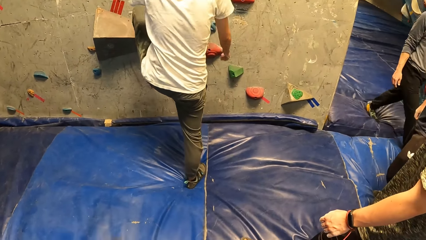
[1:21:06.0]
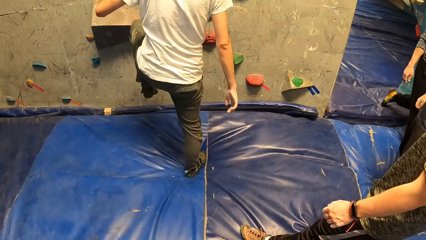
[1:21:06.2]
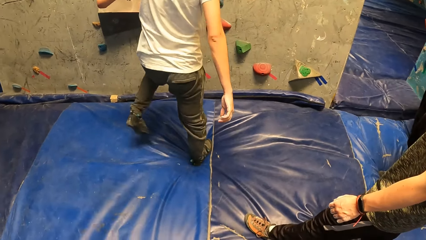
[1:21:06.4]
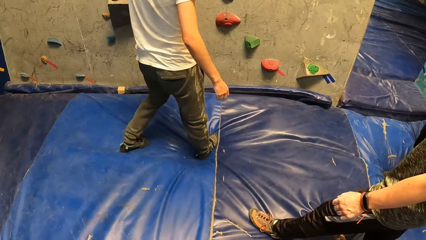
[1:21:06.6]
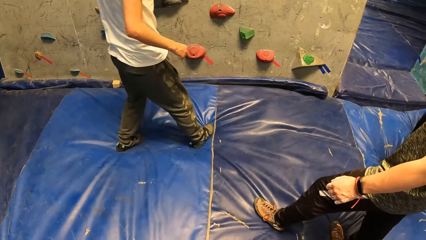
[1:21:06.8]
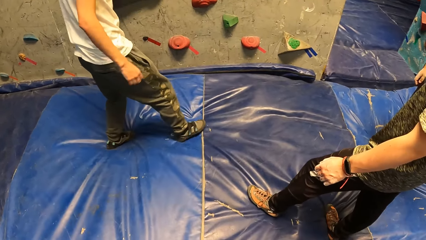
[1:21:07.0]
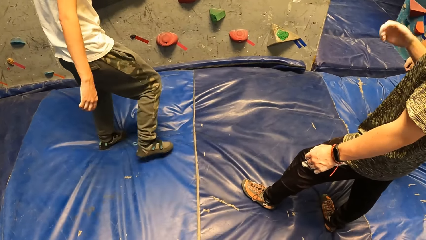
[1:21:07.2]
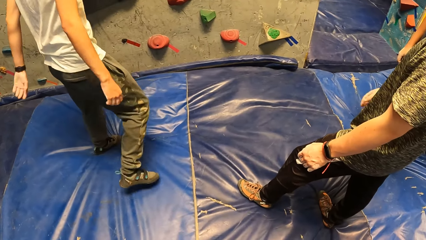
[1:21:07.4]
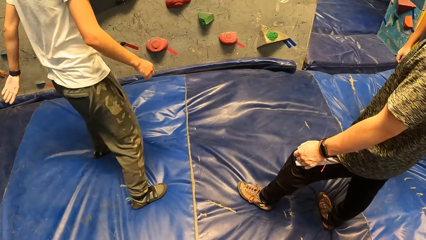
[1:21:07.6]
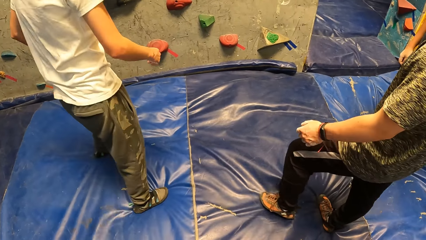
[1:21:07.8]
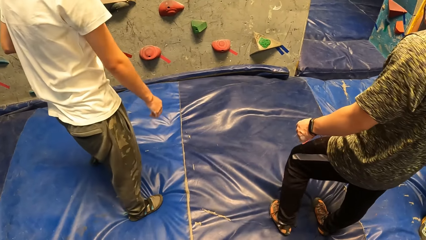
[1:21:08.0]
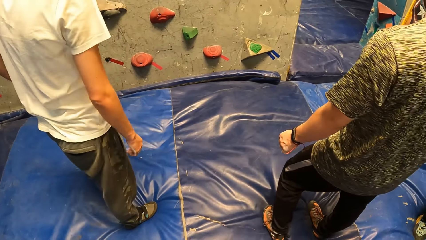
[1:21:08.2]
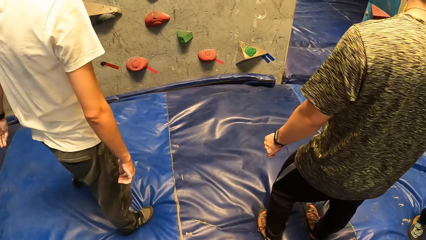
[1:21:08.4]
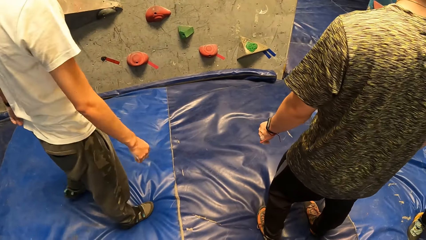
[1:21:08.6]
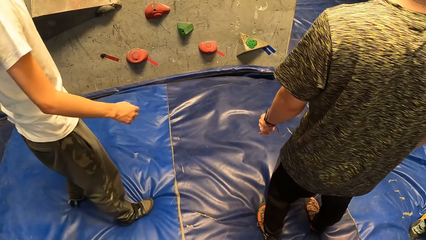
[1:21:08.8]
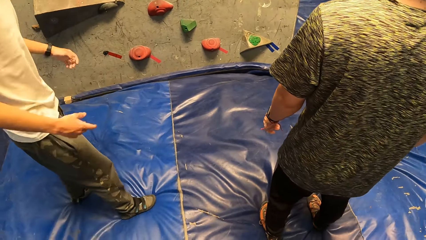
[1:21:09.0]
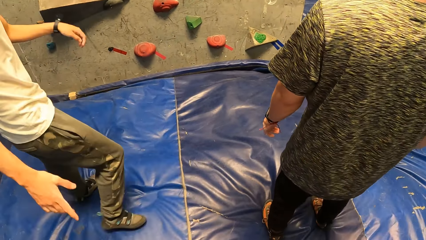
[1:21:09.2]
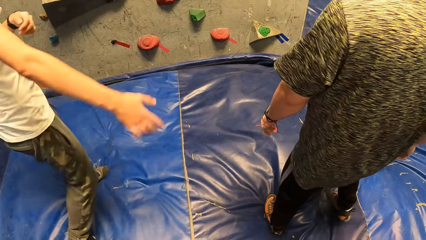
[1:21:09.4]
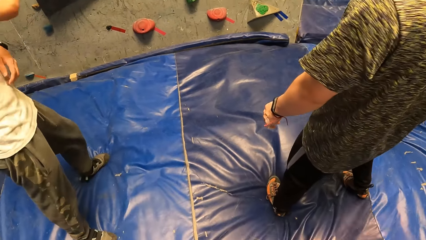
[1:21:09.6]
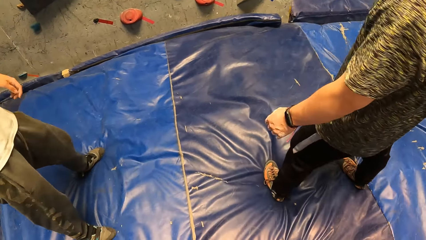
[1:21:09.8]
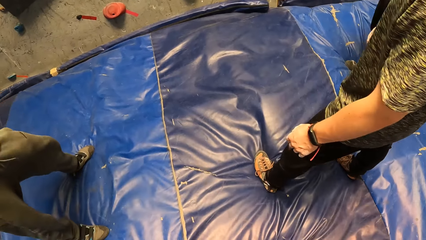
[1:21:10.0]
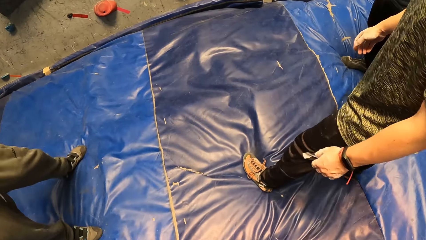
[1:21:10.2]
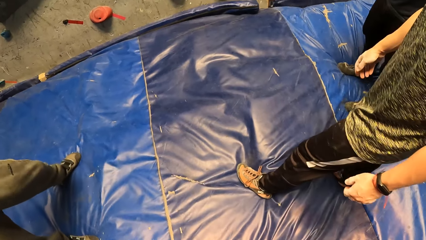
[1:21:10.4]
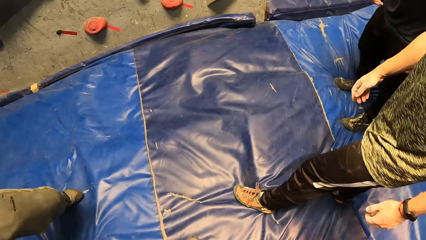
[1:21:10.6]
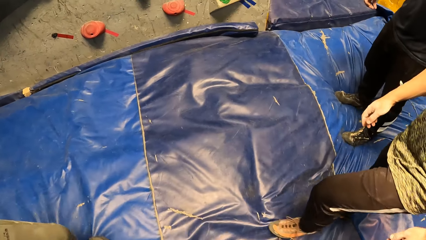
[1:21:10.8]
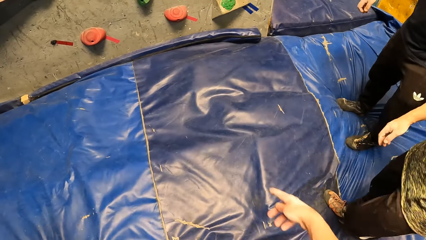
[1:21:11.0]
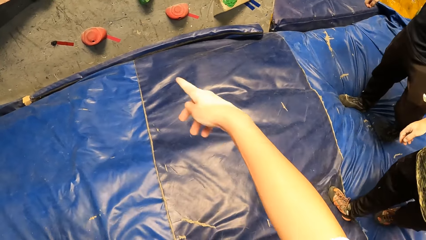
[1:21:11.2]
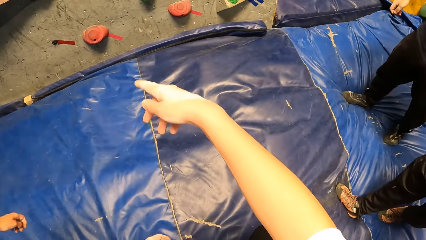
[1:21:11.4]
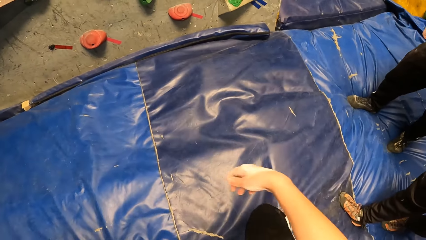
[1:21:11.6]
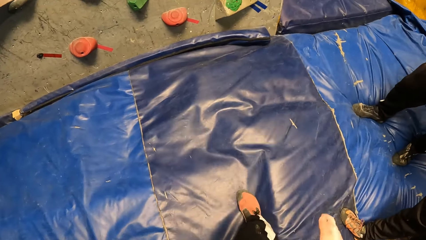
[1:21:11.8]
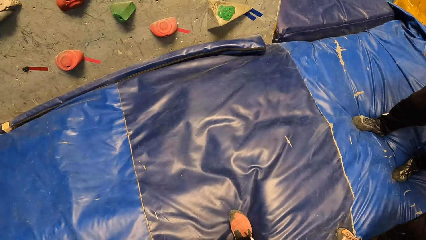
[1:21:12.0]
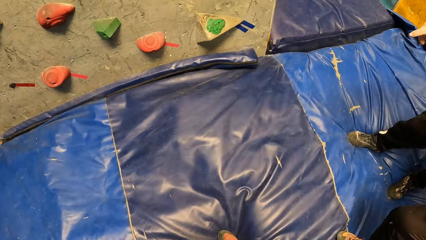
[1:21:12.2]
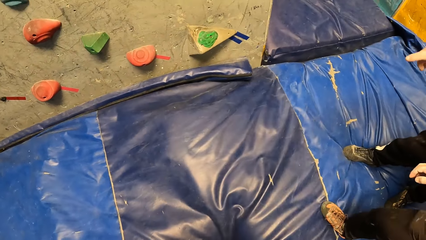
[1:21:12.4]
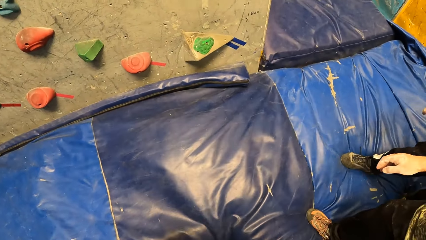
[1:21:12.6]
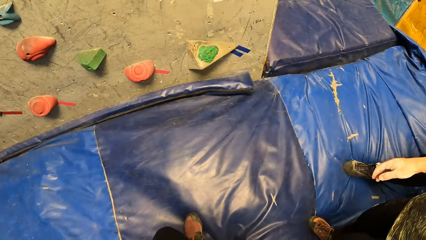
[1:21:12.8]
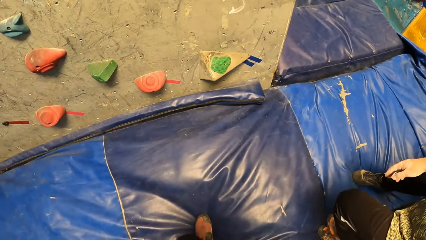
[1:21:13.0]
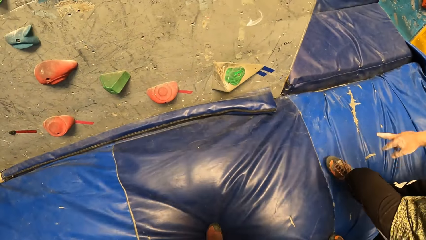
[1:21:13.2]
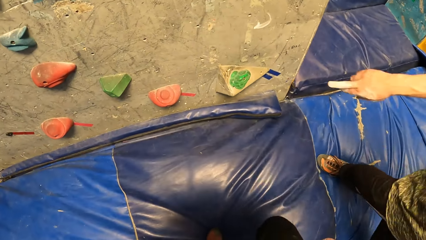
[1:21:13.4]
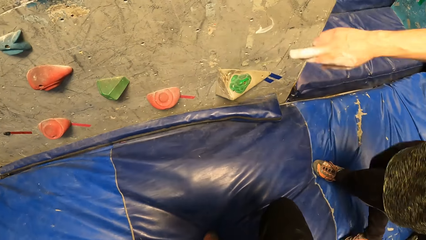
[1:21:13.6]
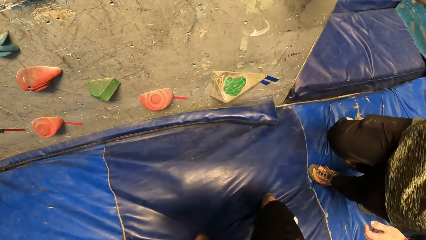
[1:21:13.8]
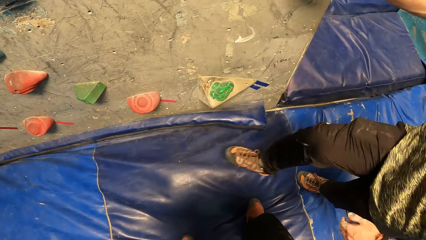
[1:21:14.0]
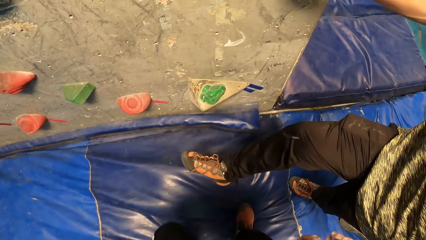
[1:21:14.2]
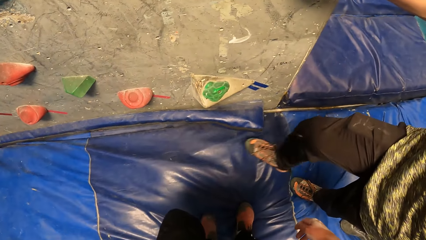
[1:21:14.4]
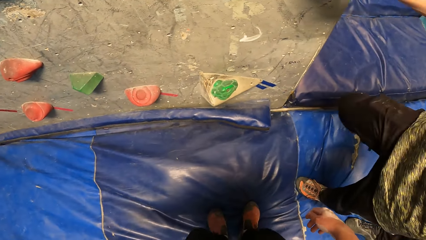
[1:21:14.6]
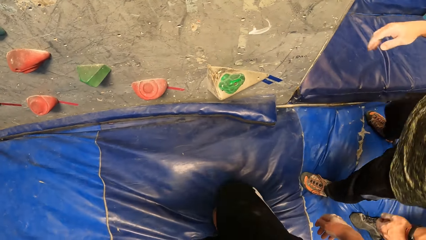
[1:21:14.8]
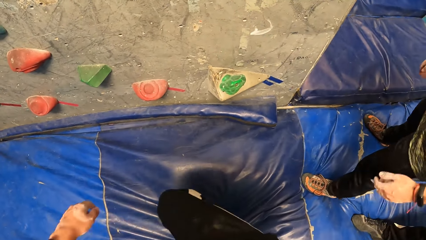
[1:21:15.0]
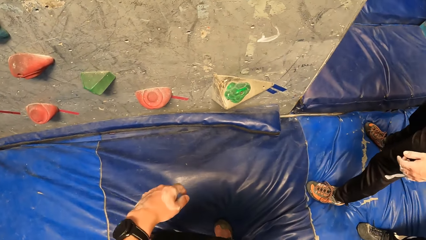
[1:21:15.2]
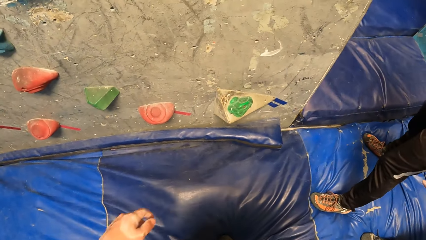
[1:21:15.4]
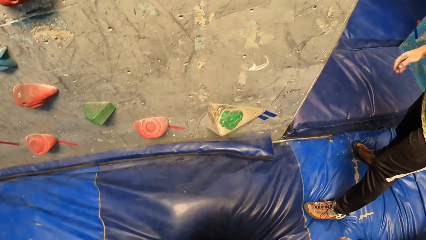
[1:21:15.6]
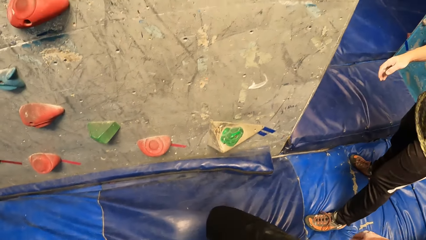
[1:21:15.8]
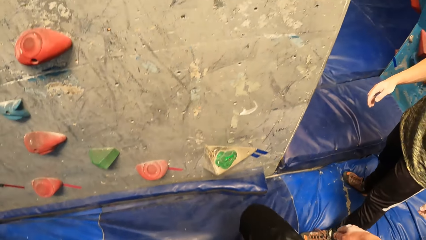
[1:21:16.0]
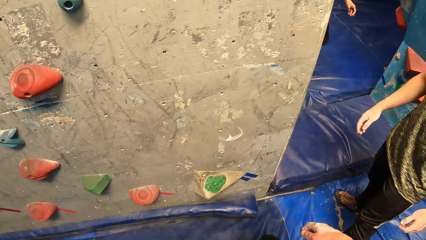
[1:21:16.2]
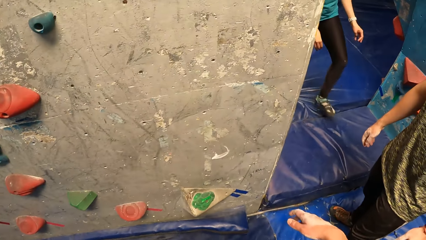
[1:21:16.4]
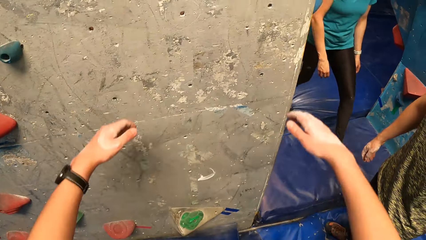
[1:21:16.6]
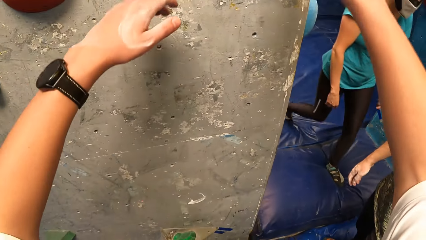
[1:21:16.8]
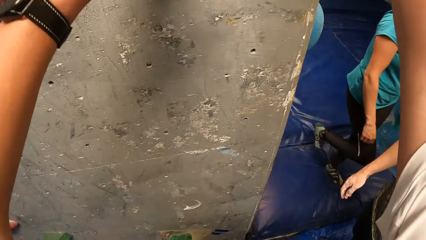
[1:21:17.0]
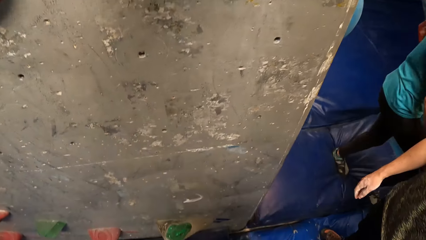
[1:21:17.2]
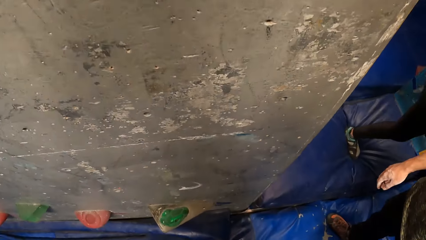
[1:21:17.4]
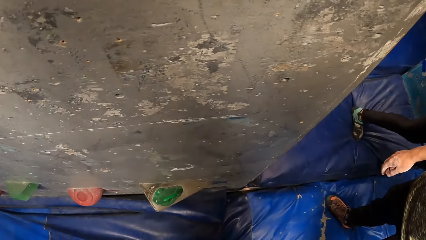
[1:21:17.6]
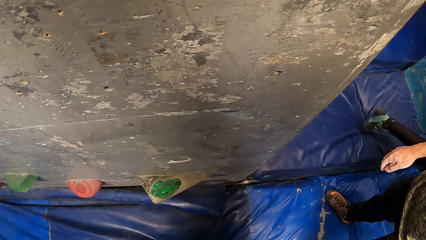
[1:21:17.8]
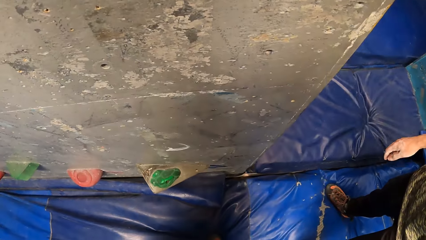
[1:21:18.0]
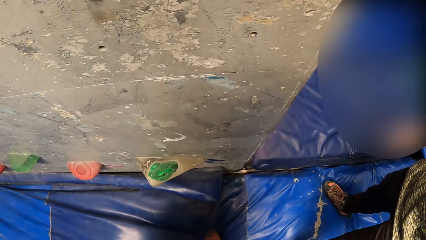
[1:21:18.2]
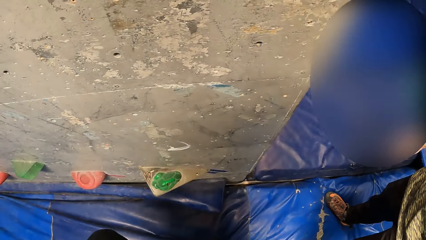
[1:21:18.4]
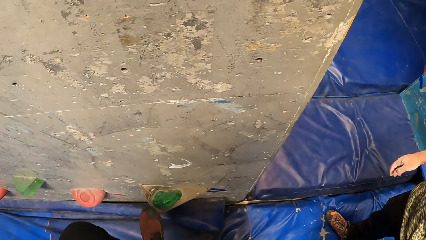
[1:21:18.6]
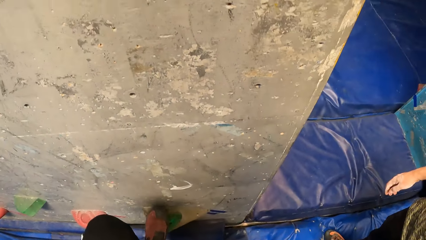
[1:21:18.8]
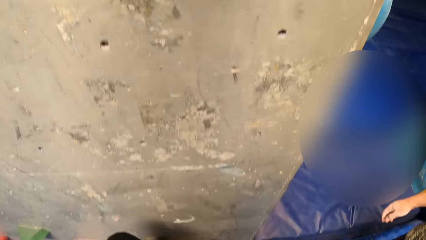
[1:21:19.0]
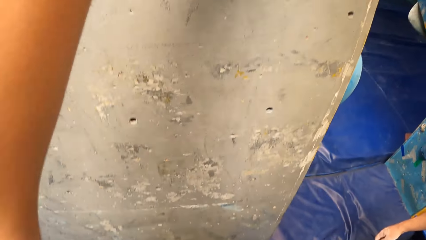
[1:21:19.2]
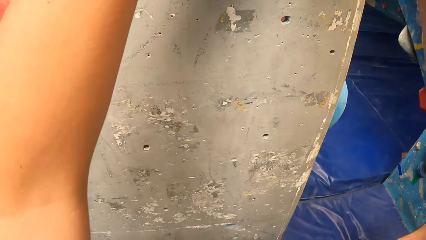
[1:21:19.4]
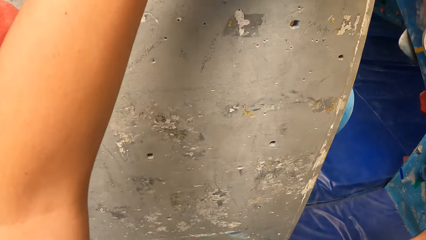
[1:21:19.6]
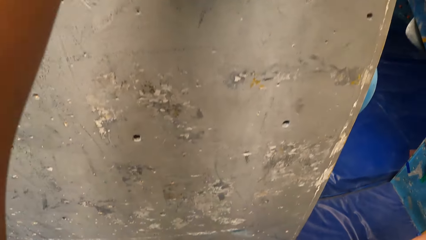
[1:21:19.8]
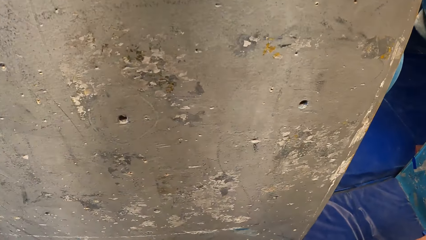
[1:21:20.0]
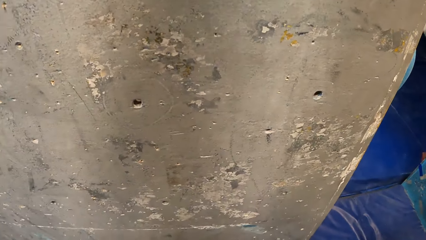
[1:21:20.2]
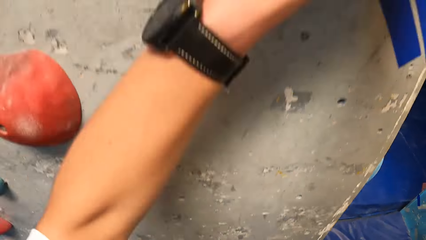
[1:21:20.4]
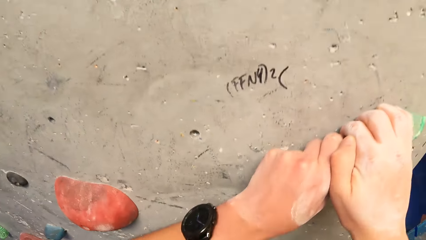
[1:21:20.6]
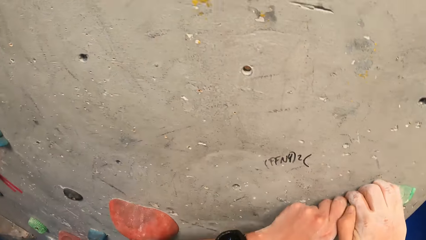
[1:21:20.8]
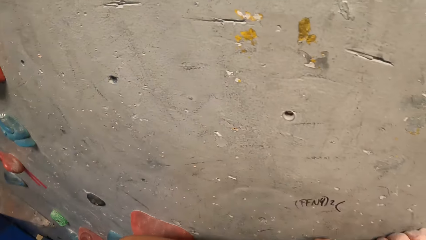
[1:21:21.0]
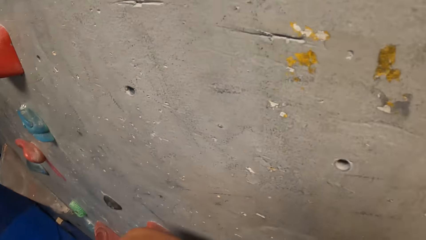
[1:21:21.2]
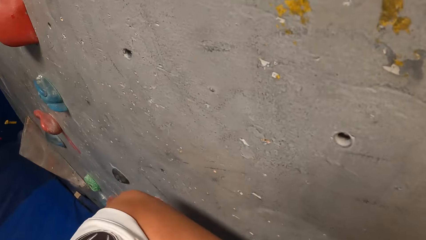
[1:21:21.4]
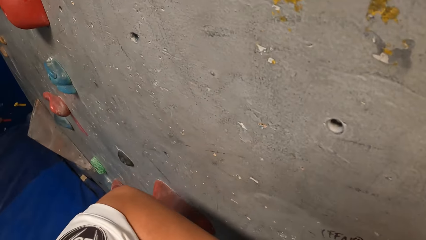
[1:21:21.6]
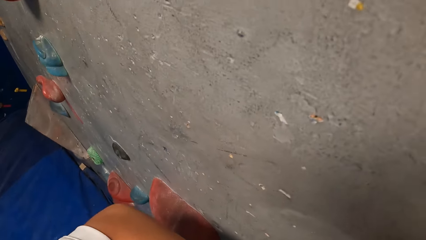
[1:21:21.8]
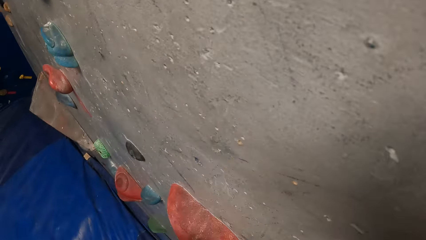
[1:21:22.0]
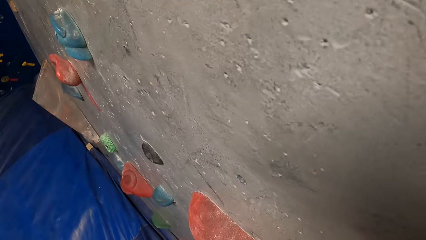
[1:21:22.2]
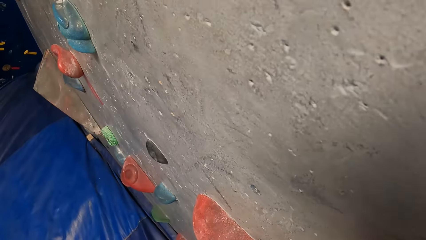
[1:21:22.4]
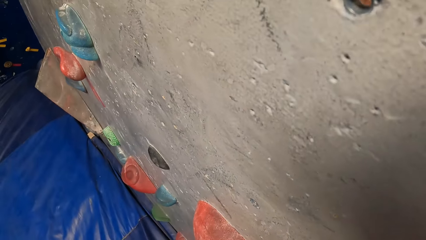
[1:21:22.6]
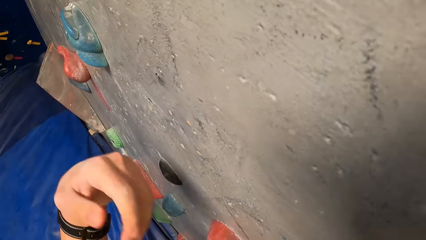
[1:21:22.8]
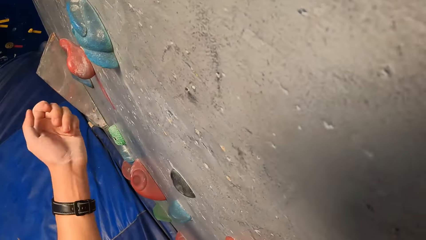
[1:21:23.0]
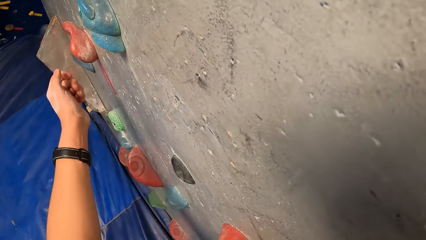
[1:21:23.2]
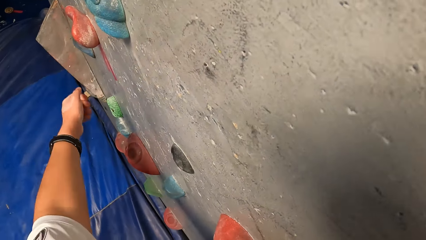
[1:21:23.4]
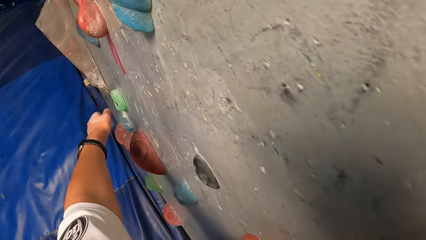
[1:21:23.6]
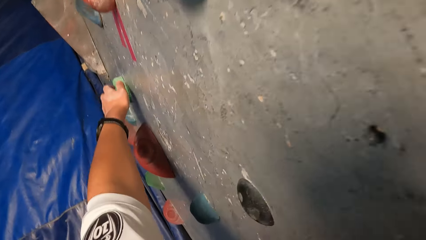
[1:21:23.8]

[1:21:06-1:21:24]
A man drops his left leg on the crash pad. A person moves backwards. The person moves his hand. The camera wearer points on the climbing wall. He walks towards the climbing wall. Another person points on the climbing wall and moves his leg. The camera wearer lifts his hands. He climbs up the wall. He holds a stone on the wall.
